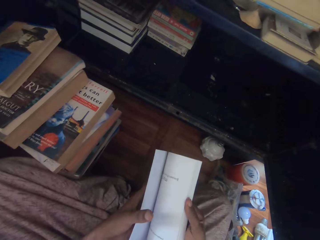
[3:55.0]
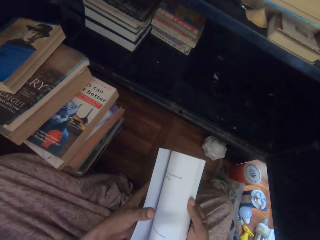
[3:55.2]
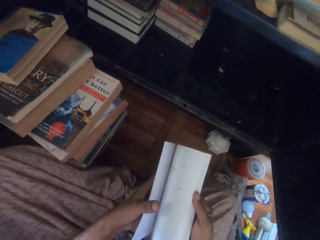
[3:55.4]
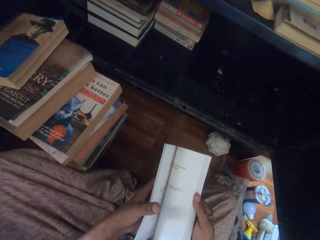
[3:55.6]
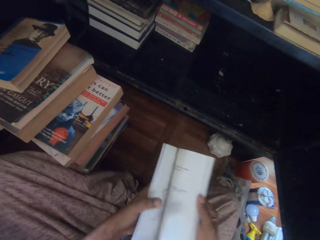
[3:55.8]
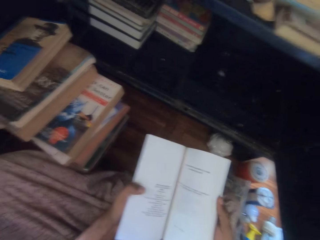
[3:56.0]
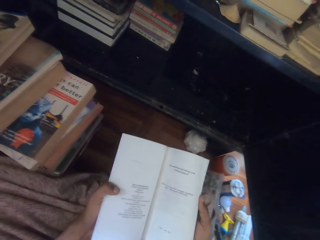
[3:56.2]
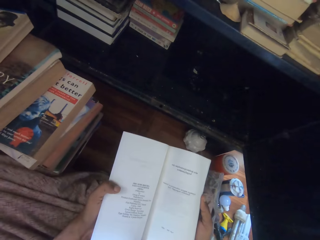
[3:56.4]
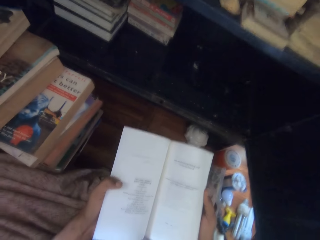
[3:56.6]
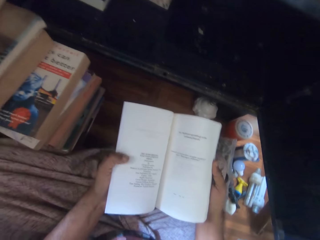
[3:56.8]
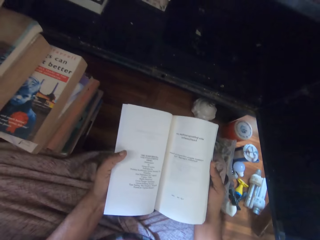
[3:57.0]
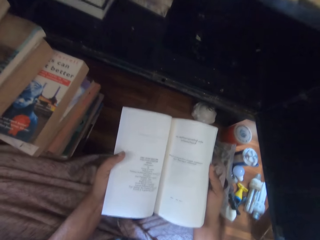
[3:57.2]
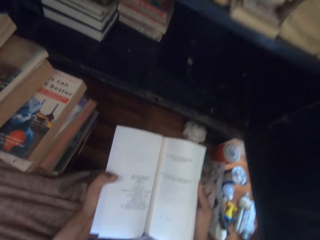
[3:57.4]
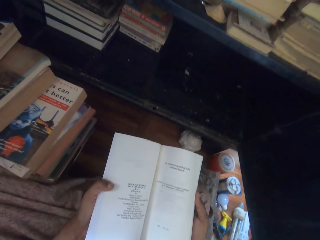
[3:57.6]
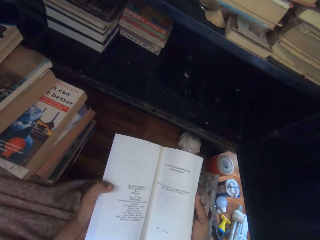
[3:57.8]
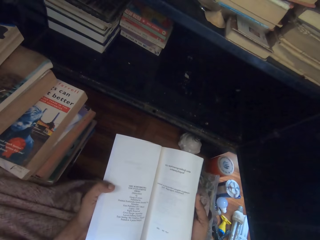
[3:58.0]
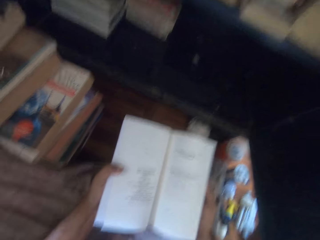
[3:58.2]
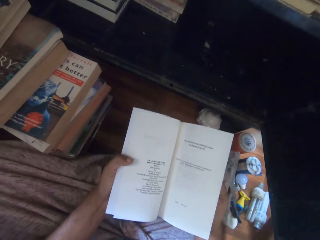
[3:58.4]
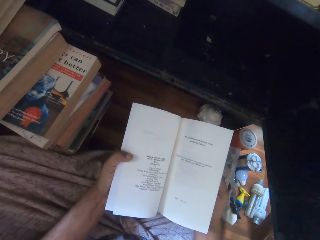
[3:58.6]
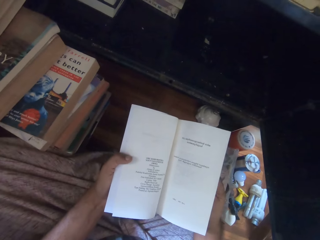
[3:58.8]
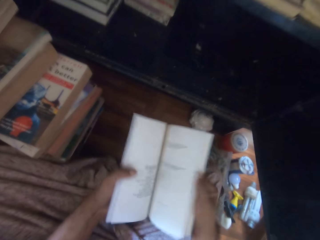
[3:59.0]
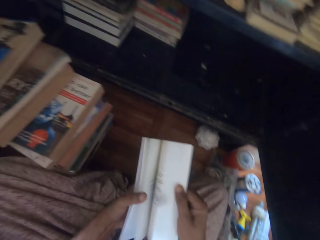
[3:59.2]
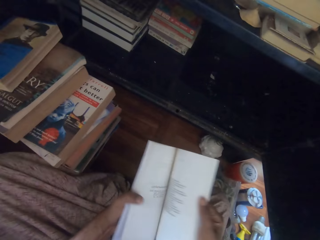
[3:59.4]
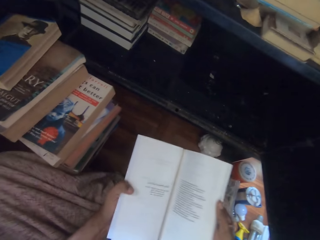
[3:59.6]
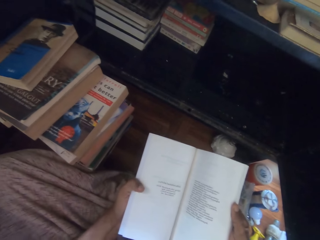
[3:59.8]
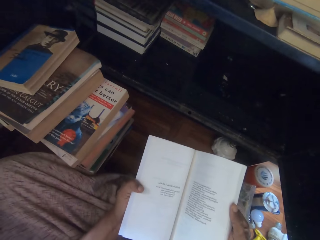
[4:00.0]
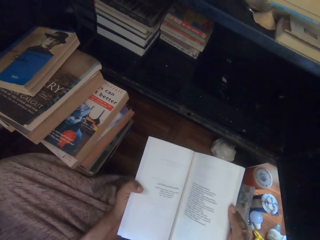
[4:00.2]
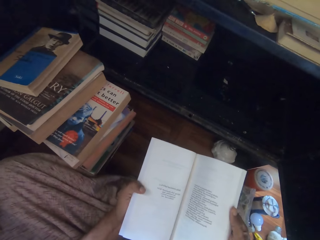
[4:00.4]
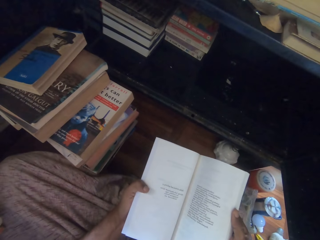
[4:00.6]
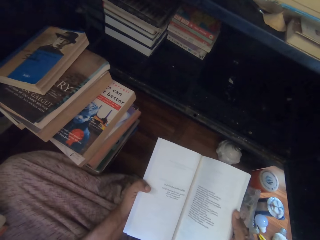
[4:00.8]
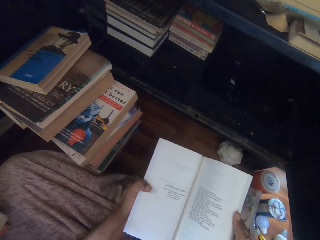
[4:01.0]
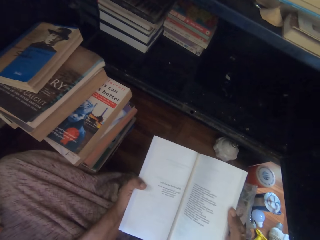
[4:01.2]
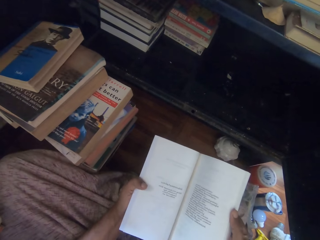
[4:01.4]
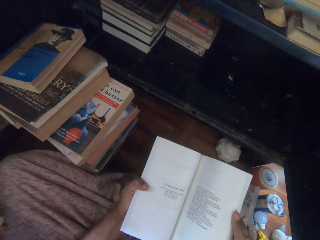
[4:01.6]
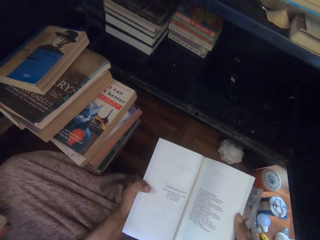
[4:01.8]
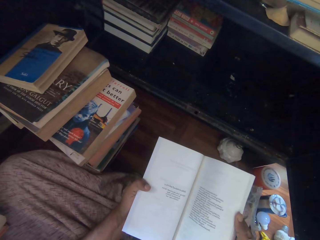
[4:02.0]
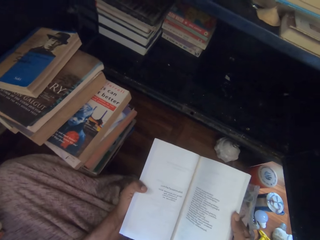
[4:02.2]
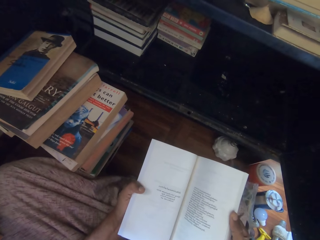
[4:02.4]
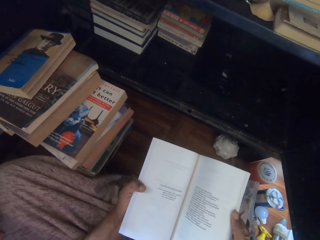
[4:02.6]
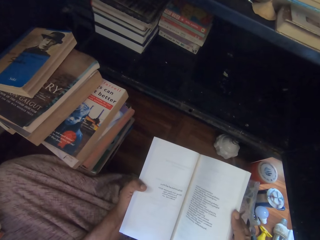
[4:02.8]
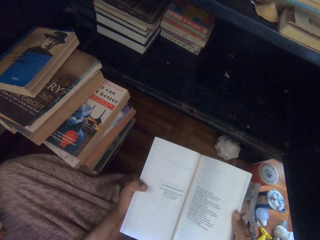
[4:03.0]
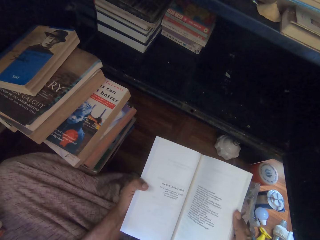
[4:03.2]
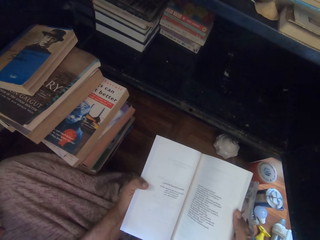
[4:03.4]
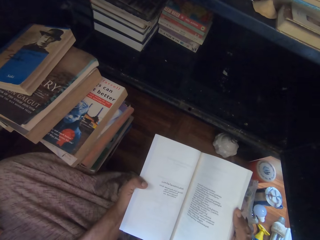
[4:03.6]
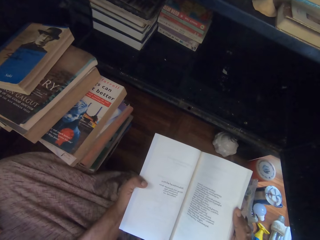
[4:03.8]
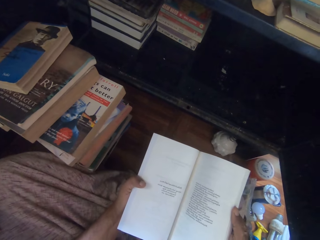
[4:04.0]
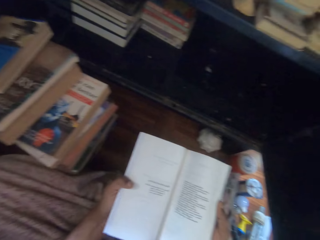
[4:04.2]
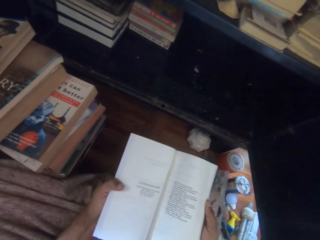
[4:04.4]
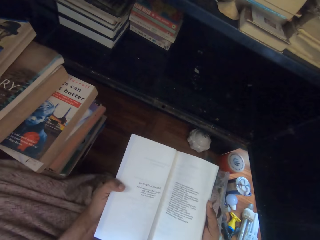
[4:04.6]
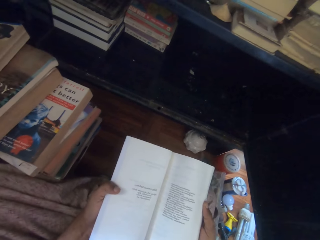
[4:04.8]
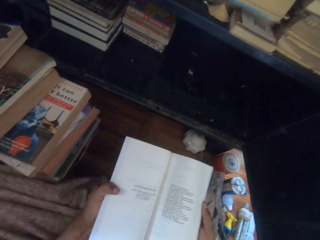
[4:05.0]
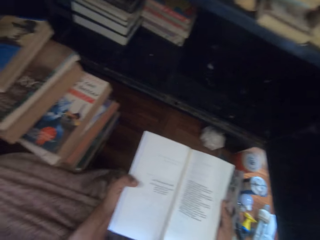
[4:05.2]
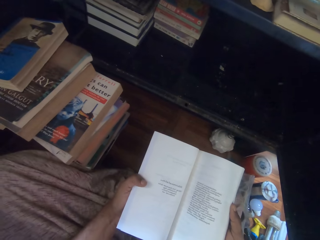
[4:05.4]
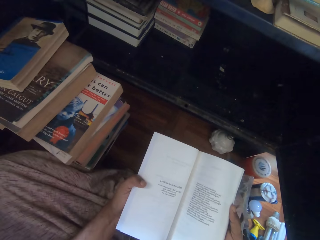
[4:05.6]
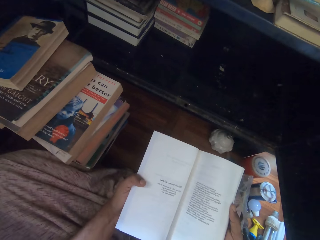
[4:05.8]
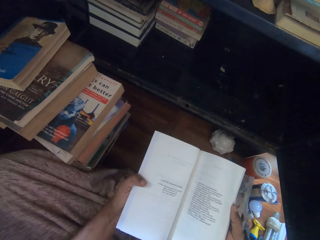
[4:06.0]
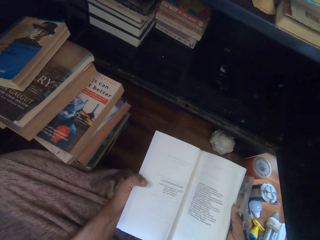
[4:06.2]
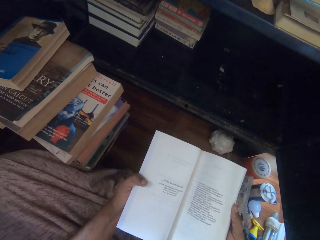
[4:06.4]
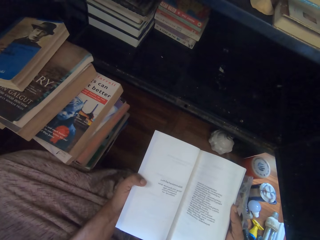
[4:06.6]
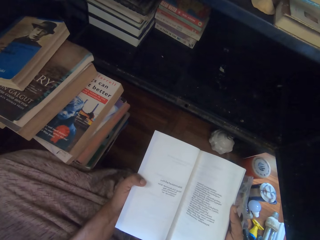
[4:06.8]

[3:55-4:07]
The camera wearer flips a page of the book with his right hand. He looks inside the book. He flips a page of the book with his right hand again.

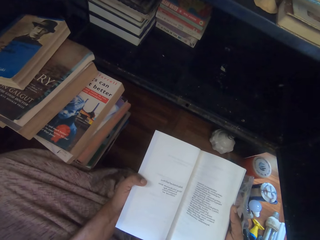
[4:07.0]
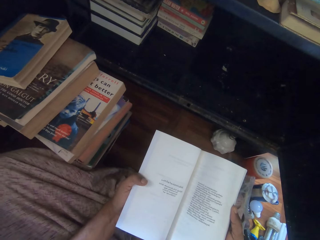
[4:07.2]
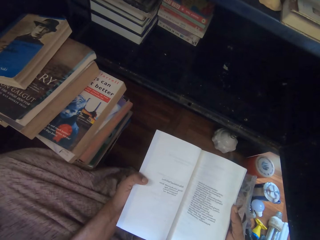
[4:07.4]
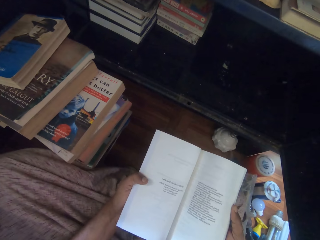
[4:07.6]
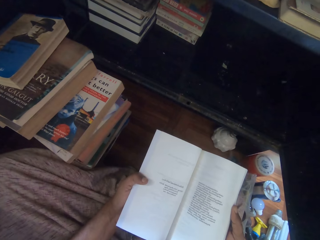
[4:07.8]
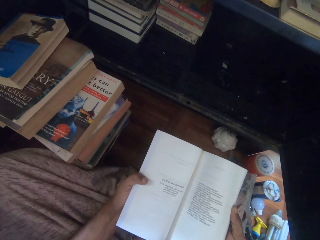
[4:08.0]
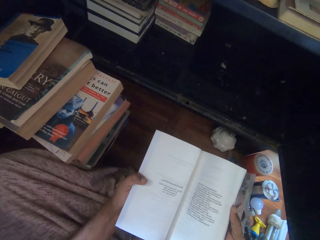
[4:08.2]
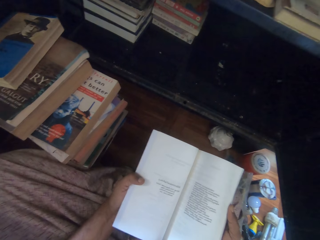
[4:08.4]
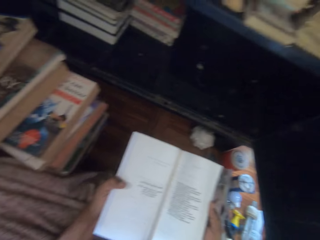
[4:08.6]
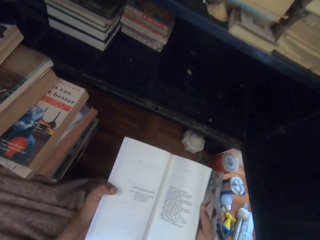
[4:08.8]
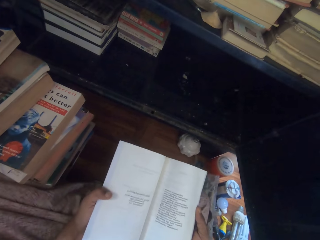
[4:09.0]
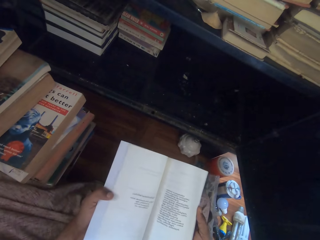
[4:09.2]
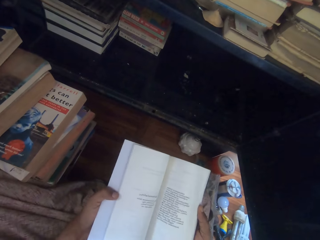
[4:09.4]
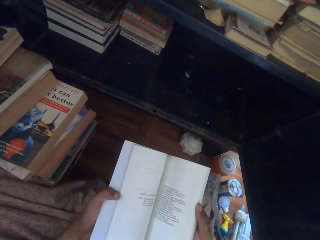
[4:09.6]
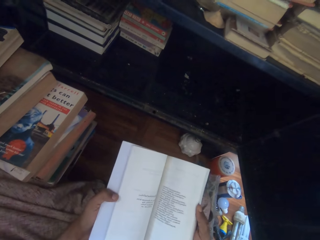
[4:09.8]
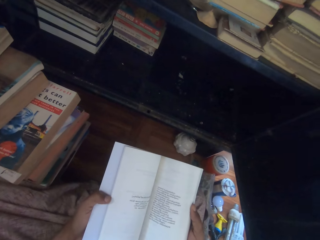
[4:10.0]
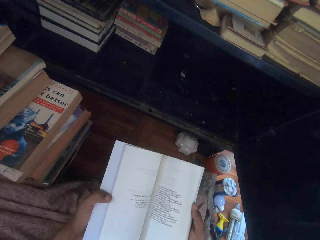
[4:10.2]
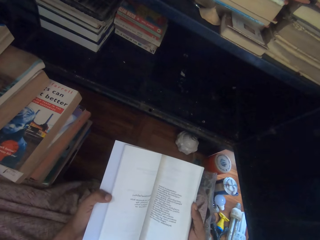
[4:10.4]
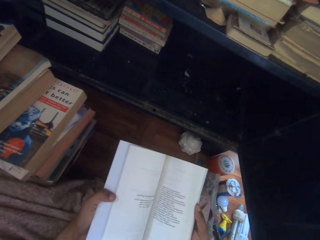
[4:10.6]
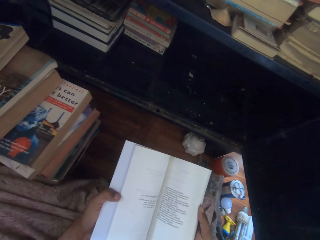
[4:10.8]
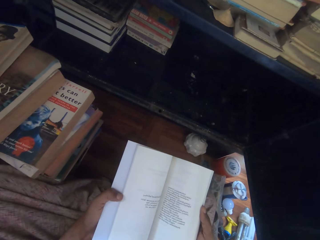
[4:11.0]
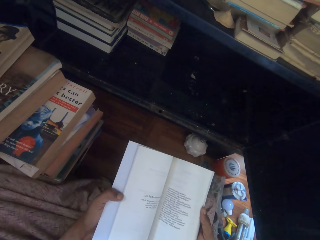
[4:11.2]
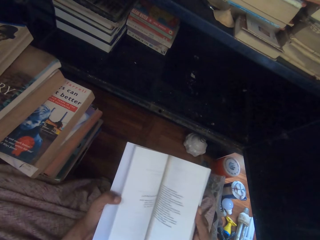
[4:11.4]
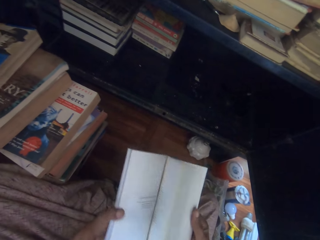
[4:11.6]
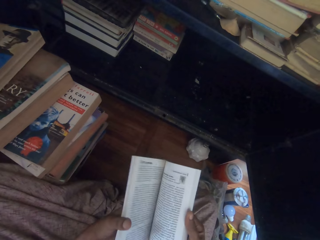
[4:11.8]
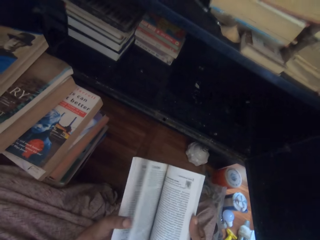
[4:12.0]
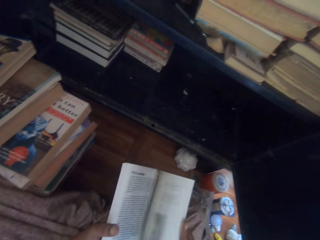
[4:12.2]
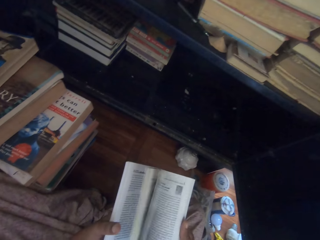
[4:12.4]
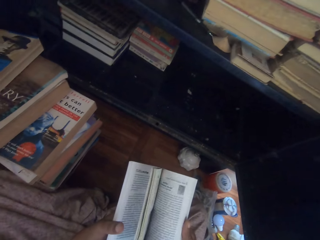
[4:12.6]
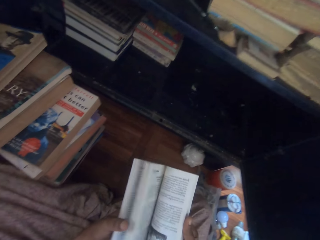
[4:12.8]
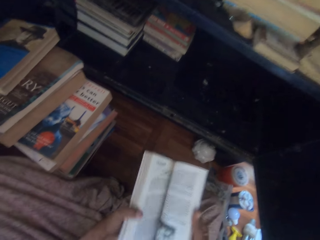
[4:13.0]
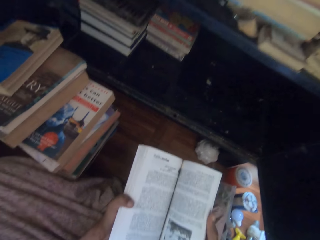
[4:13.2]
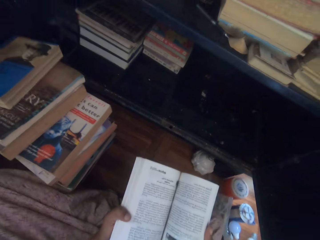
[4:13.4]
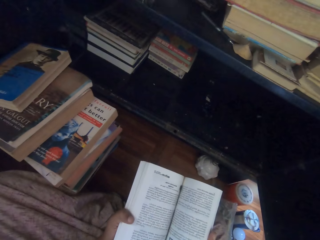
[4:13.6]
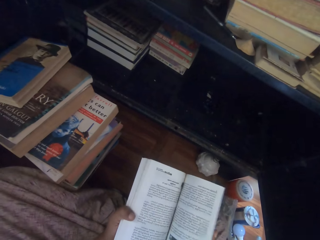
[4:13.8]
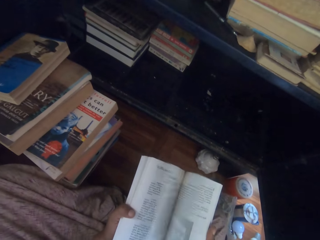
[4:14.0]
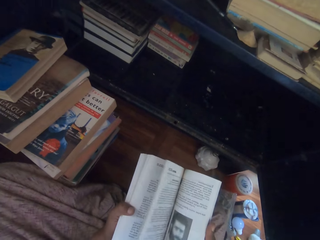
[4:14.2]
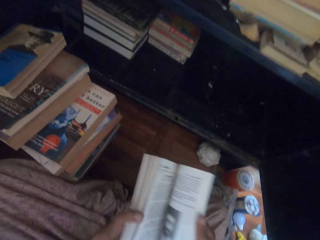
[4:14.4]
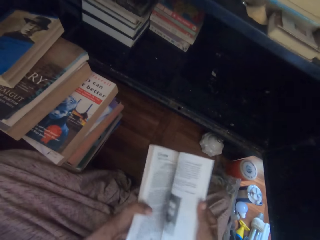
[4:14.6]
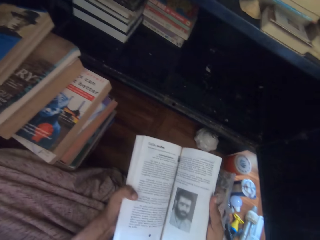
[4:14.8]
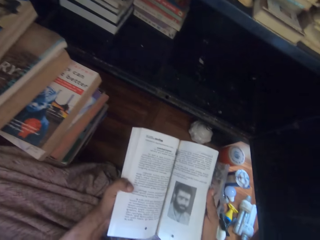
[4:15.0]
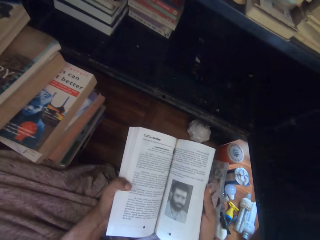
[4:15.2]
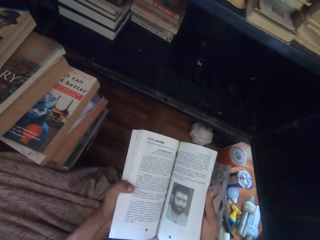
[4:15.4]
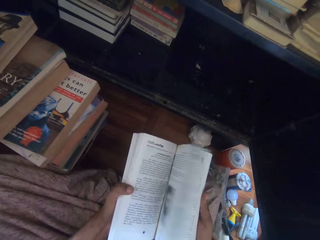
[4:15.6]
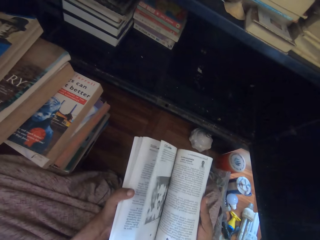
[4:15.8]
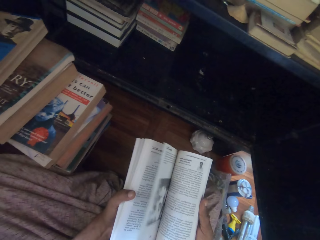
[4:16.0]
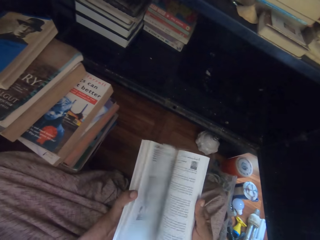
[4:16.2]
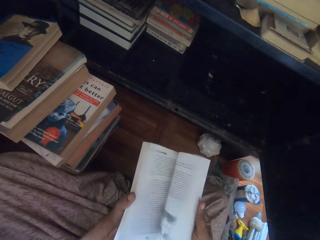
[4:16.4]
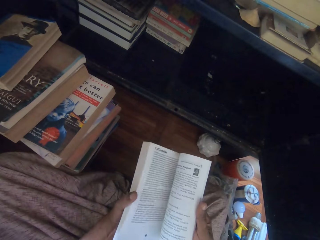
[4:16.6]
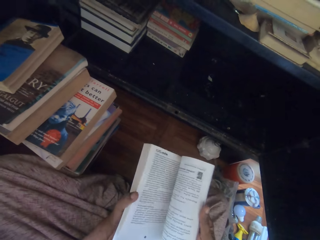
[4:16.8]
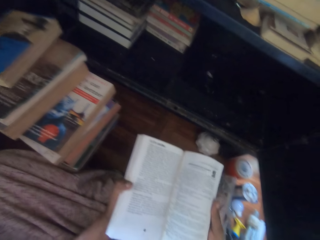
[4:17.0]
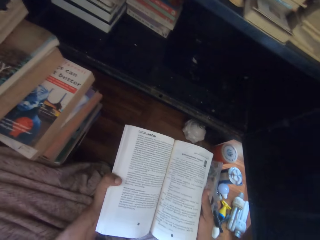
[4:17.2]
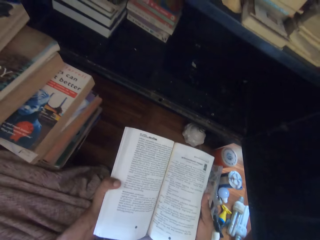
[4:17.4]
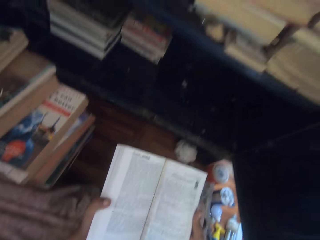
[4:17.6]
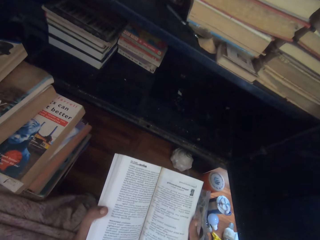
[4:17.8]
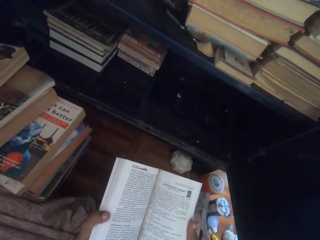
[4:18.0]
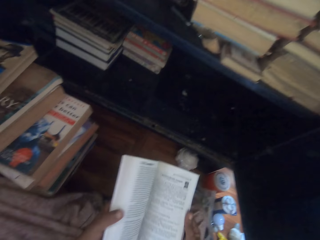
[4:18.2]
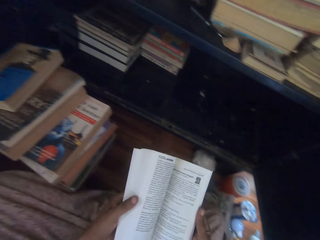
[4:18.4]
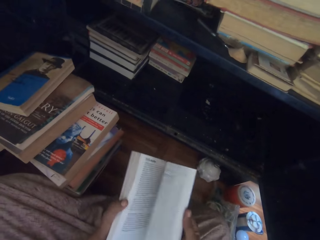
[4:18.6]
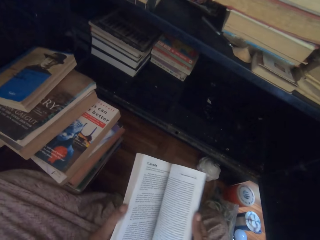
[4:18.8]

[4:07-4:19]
The camera wearer flips some pages of the book with his right hand. He flips some pages of the book with his right hand again.
